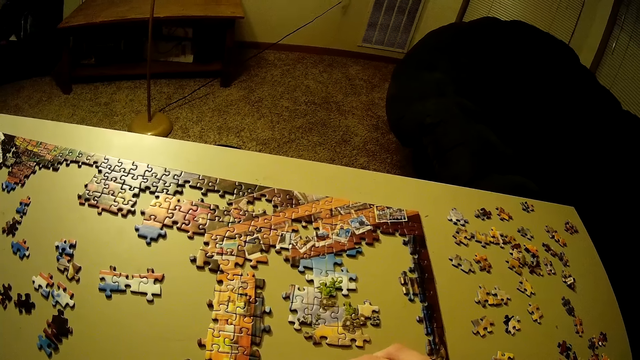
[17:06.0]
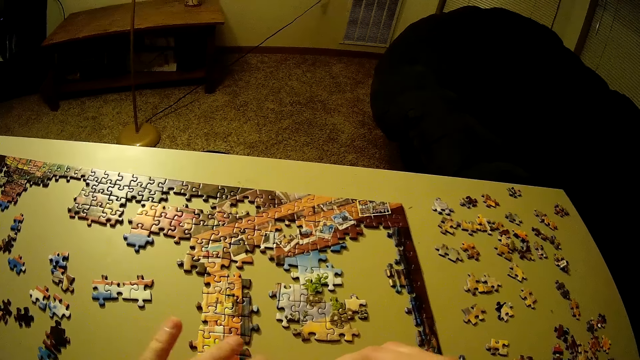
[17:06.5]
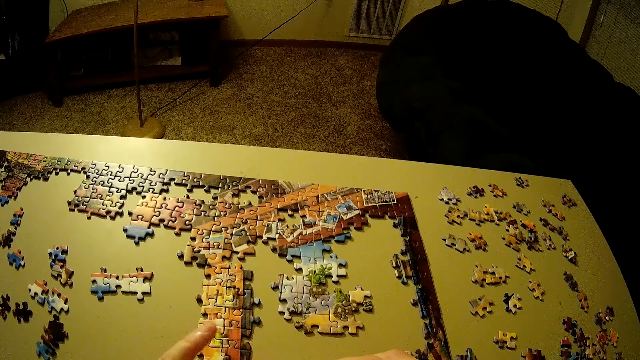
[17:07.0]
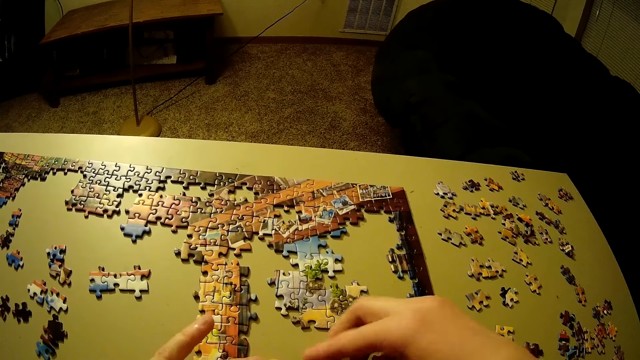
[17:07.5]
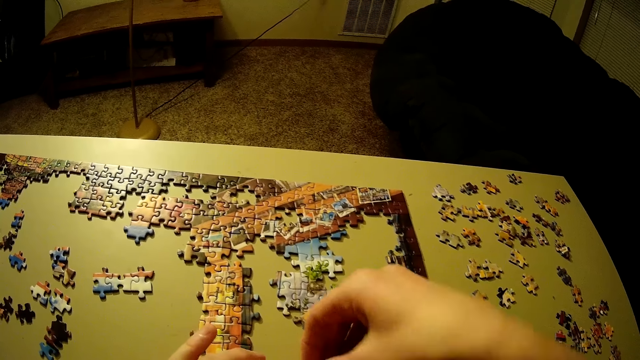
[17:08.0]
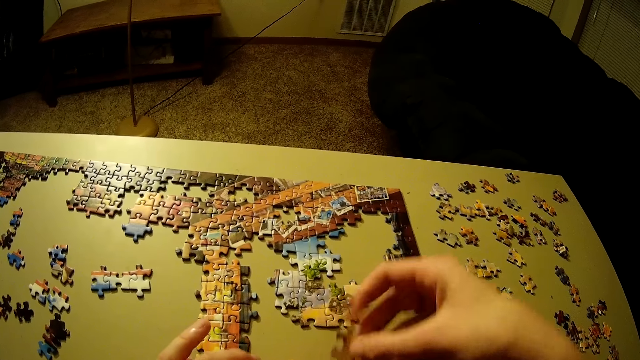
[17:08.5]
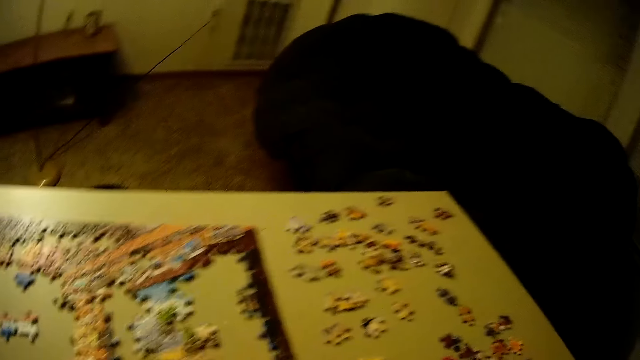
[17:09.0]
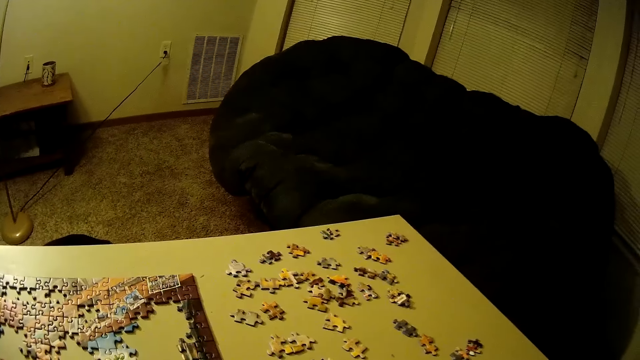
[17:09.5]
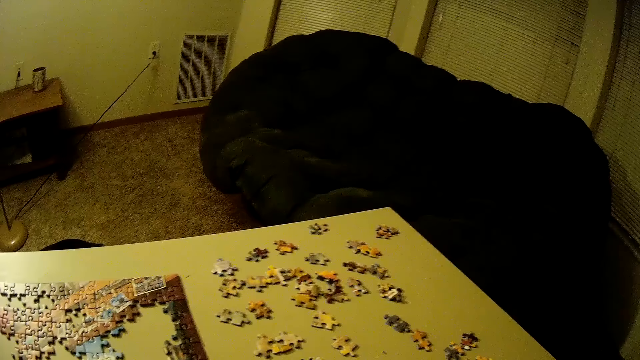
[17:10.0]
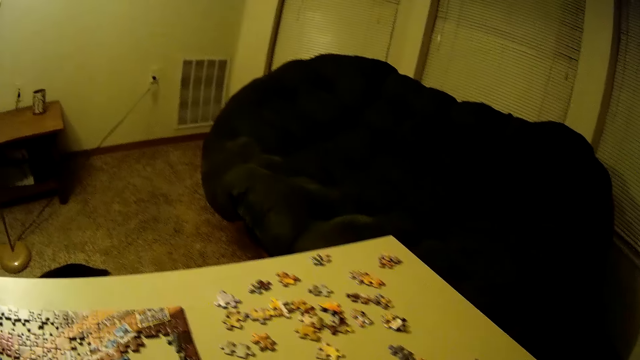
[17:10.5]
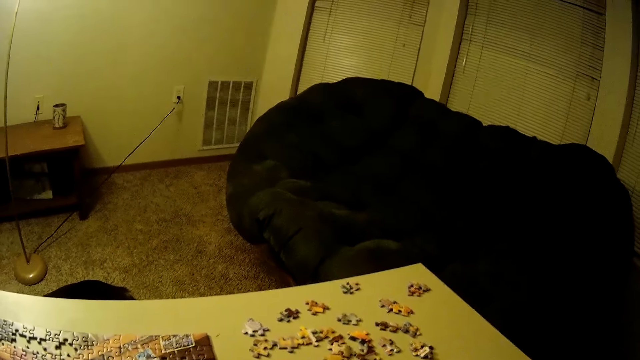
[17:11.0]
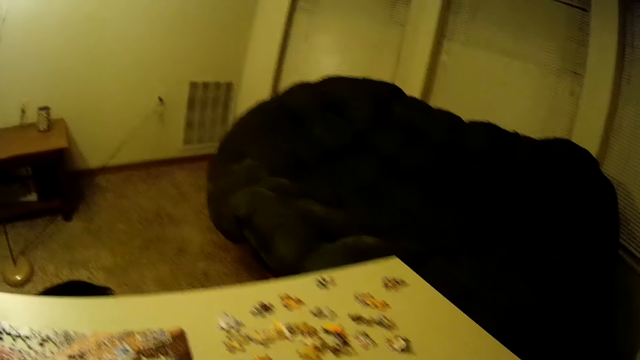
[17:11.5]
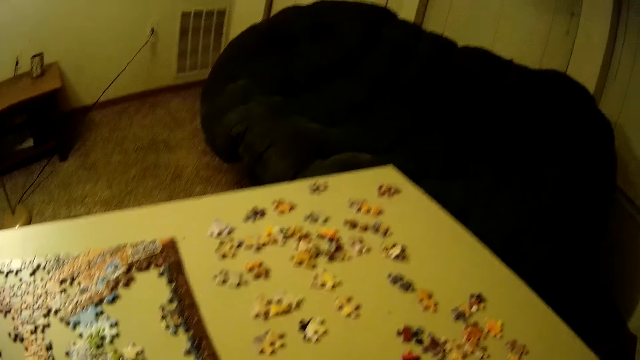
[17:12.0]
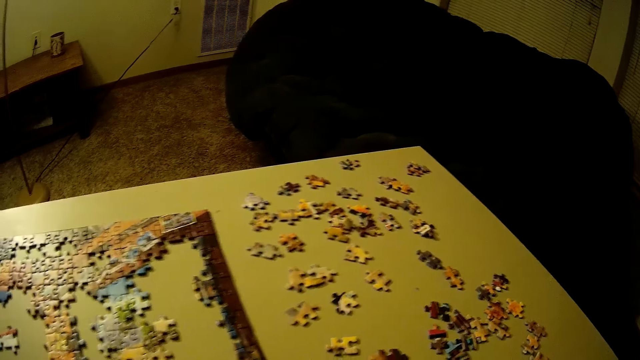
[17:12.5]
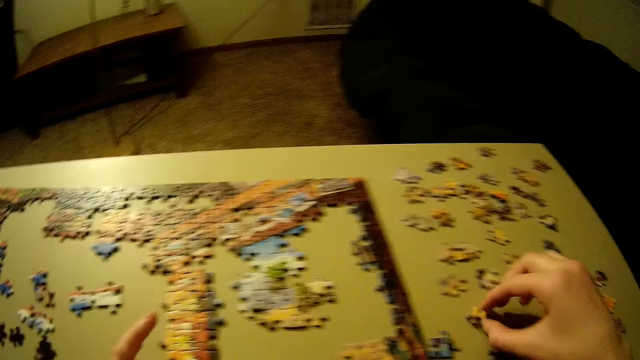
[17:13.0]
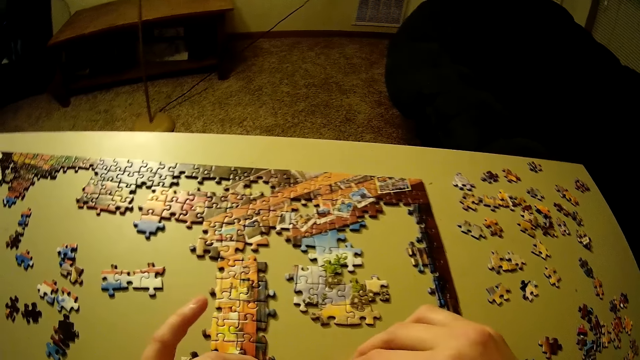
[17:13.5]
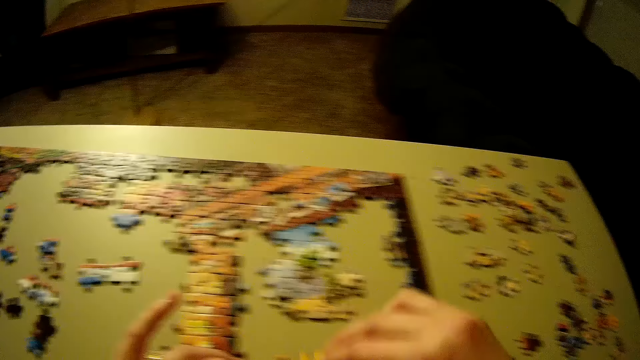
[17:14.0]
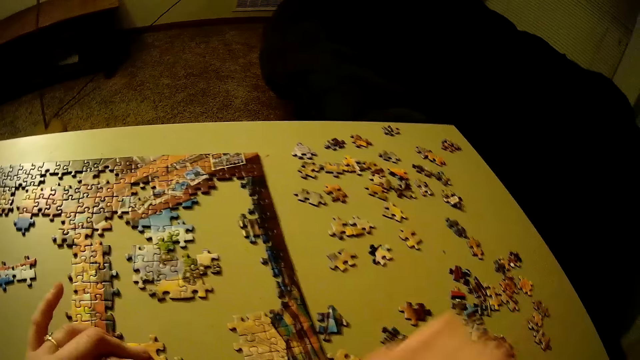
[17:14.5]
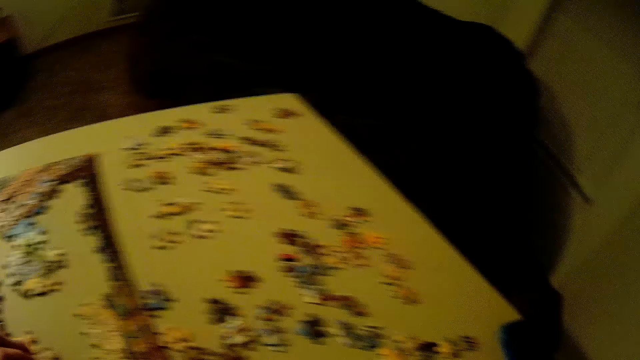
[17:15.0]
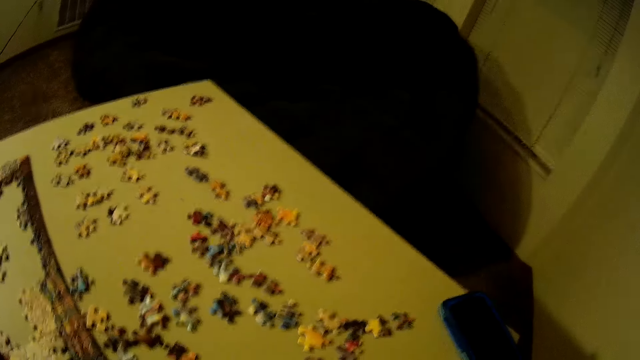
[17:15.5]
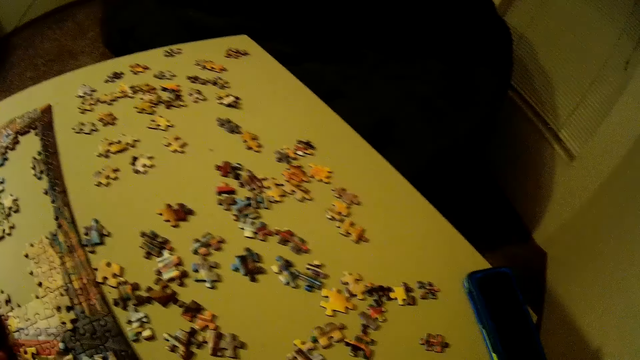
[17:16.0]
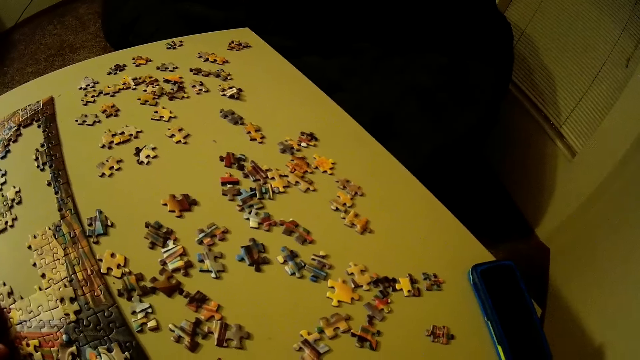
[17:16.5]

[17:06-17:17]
The camera wearer joins the piece of the puzzle together with the other pieces on the table. They move the piece of the puzzle on the table. They pick up a jigsaw puzzle piece. They pick up another piece of the puzzle on the right side of the table.

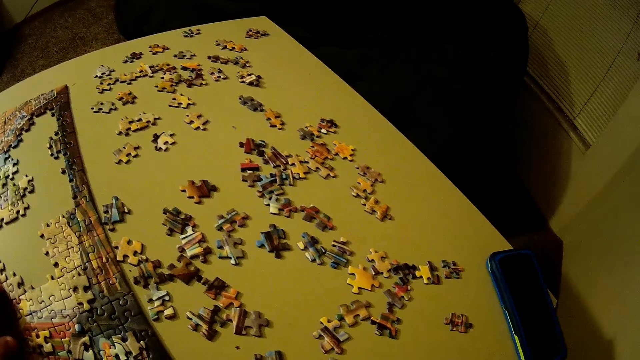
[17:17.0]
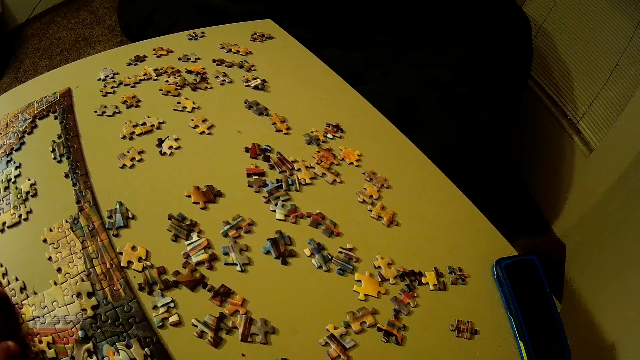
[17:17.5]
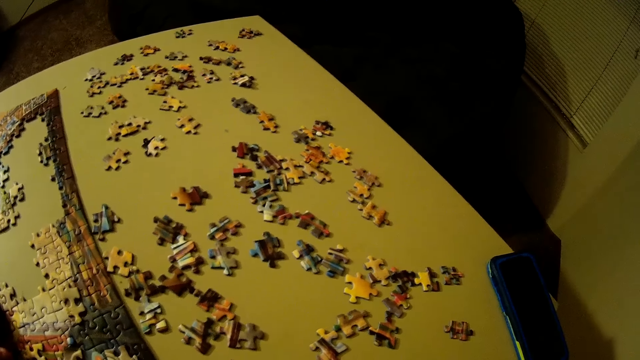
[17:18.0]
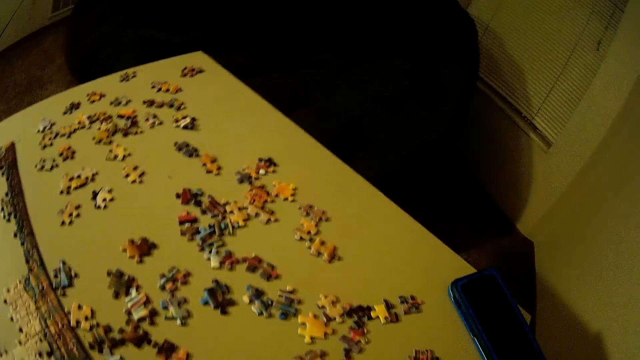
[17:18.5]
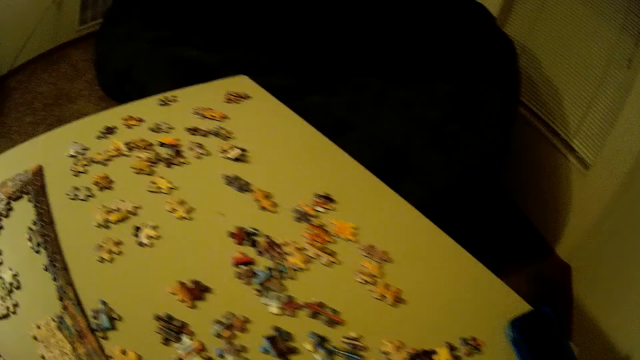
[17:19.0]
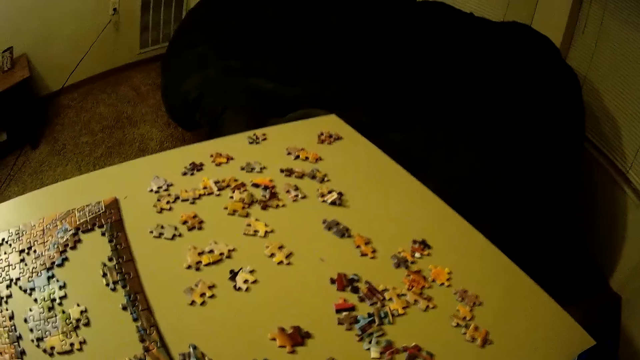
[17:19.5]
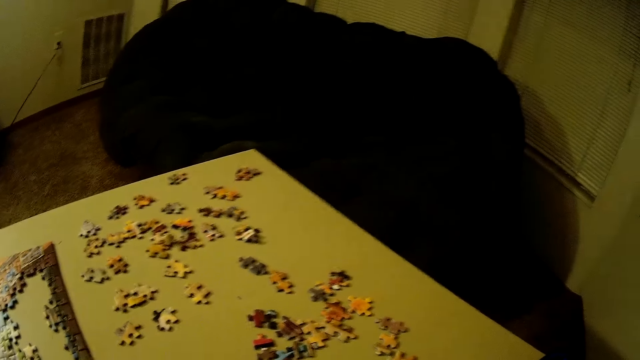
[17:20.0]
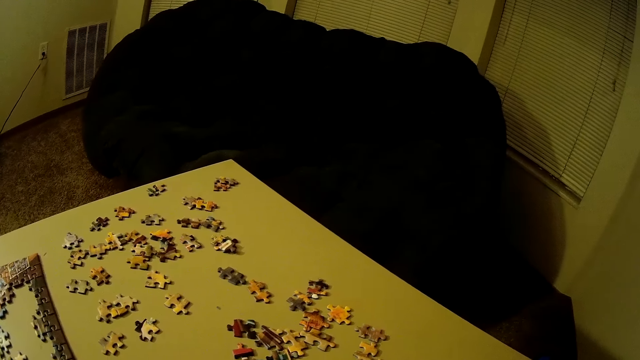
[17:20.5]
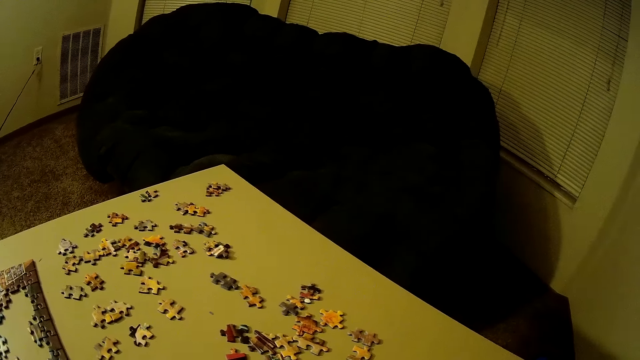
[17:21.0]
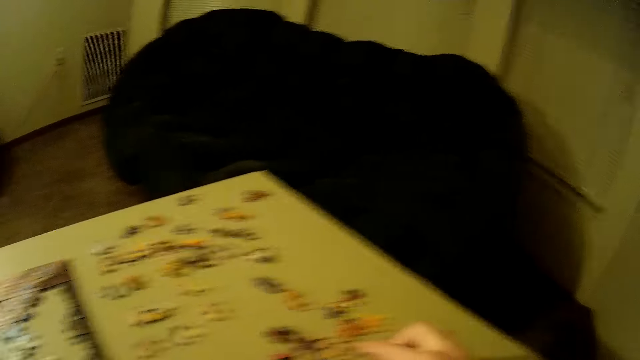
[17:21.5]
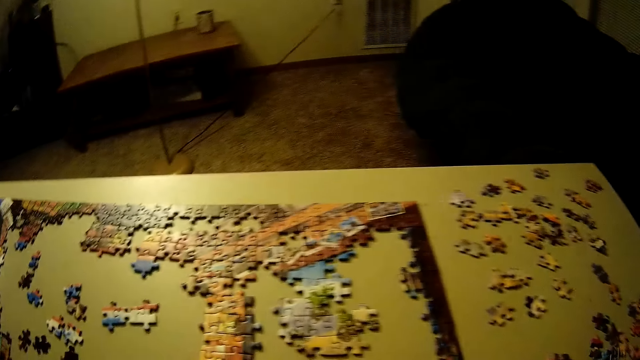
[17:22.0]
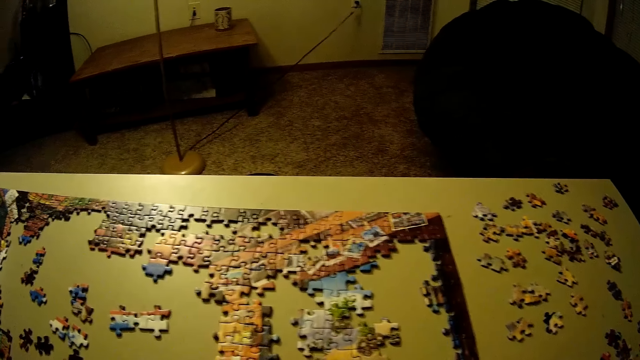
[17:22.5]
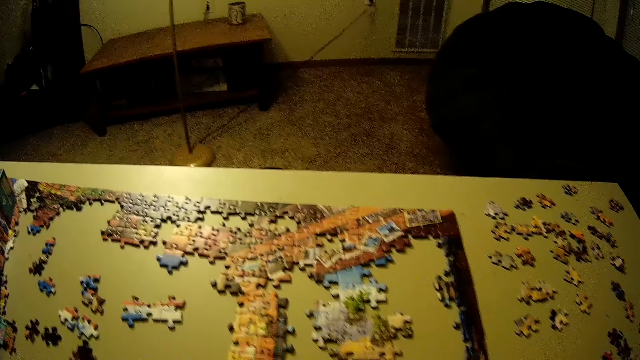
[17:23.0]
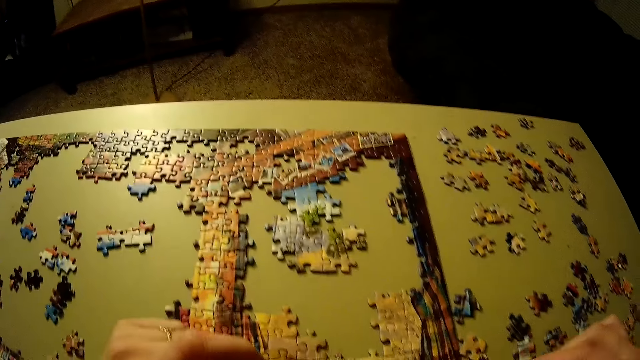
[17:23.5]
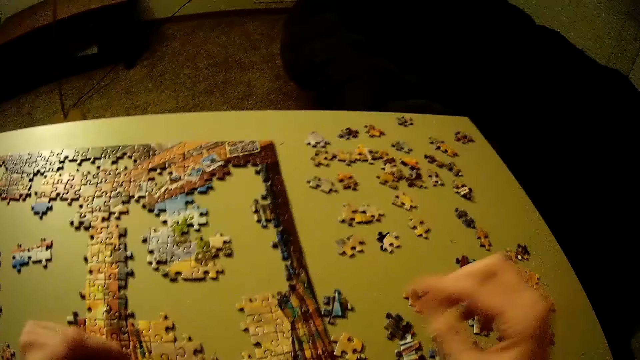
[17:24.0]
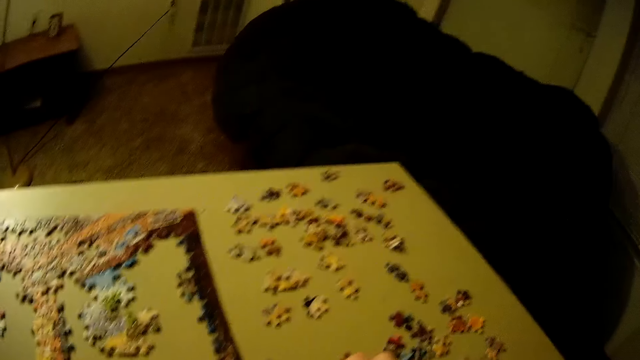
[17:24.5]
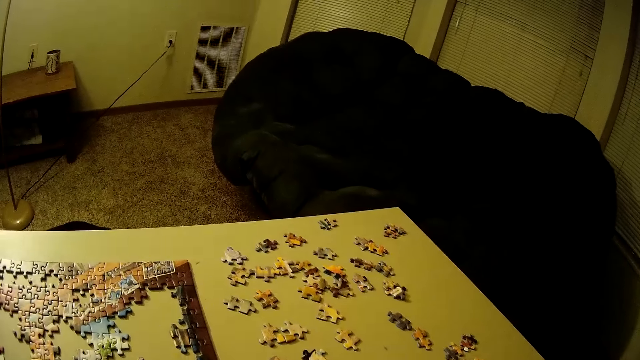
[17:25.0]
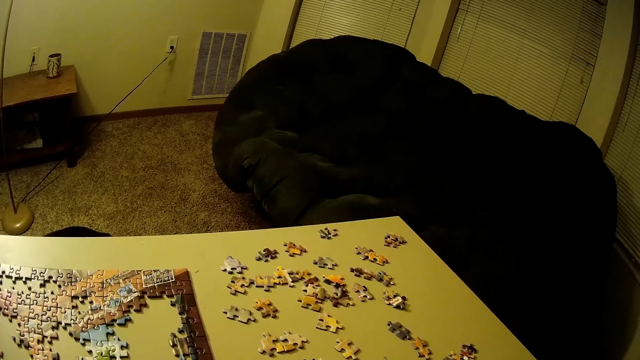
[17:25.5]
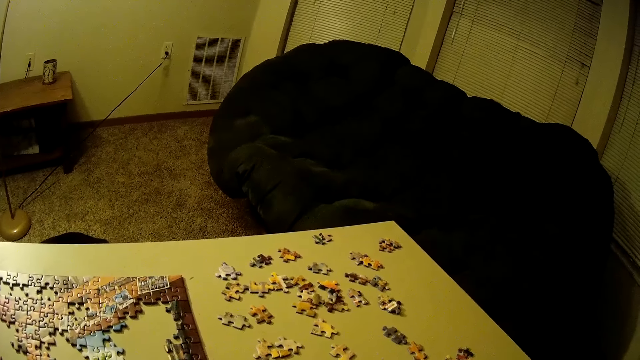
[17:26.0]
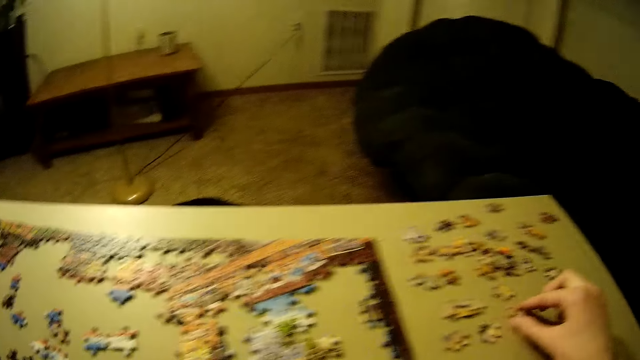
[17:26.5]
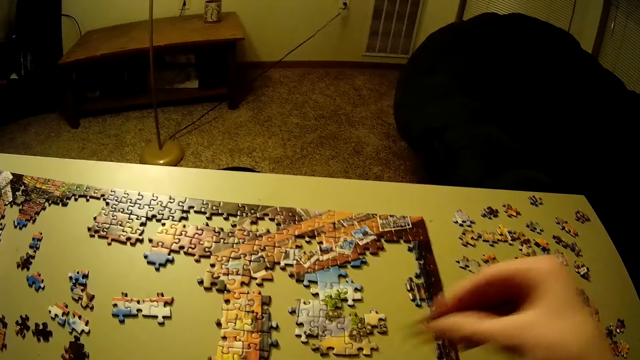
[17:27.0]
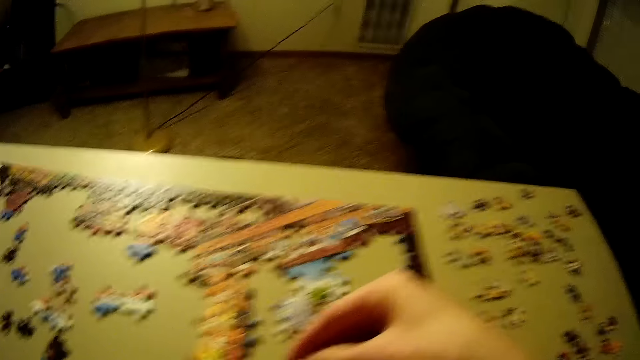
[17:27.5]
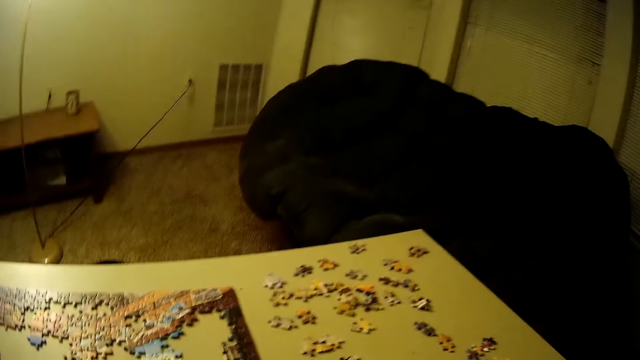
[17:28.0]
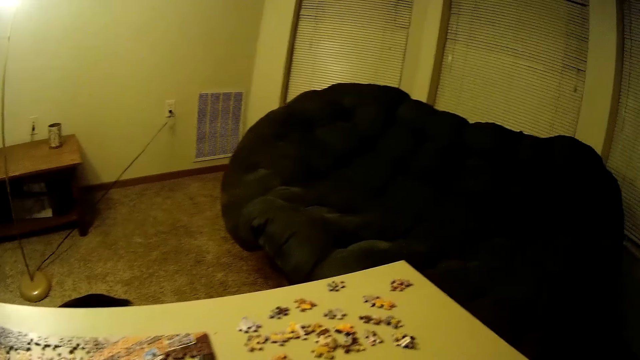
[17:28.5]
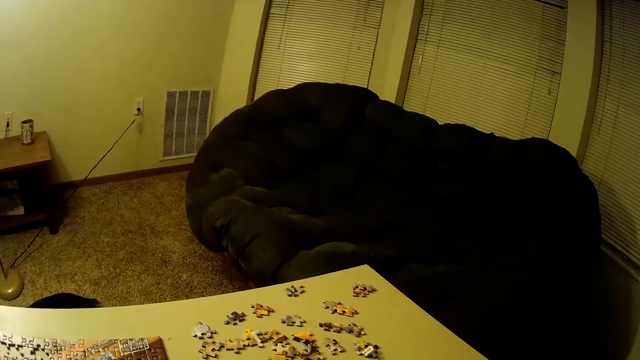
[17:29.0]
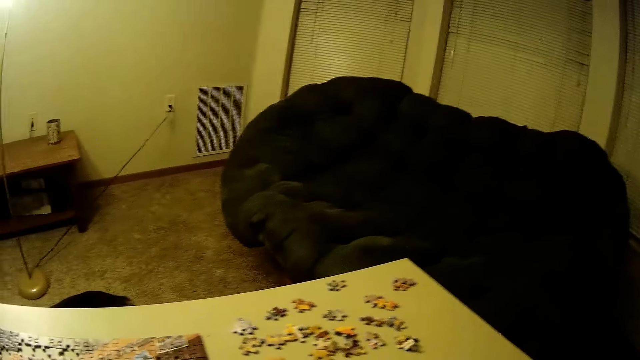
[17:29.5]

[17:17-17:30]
The camera wearer looks around the table. They drop the piece of the puzzle on the right side of the table. They pick up another piece of the puzzle on the right side of the table. They join the piece of the puzzle together with the other pieces on the table.
